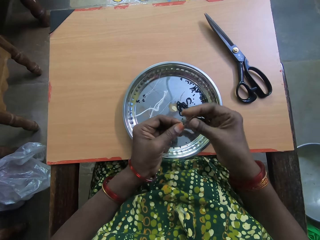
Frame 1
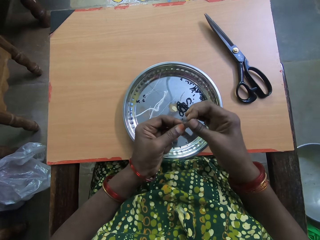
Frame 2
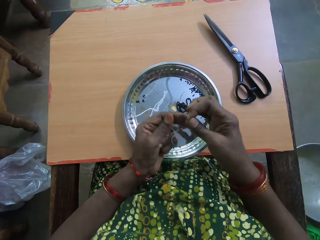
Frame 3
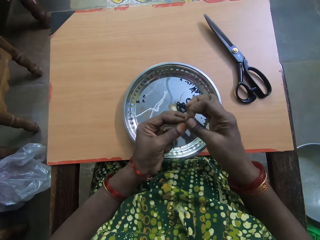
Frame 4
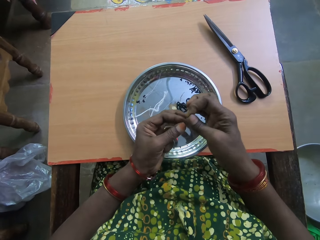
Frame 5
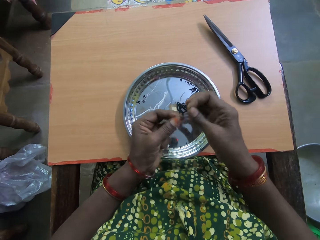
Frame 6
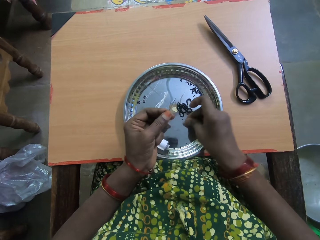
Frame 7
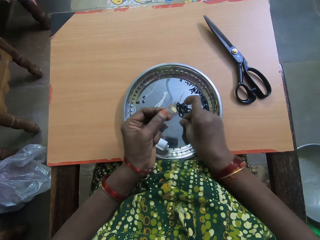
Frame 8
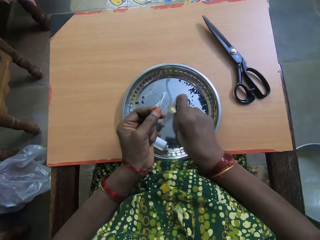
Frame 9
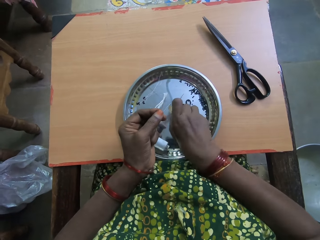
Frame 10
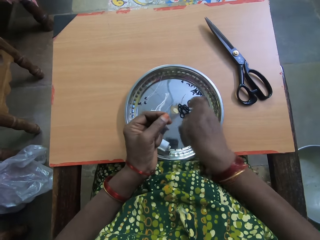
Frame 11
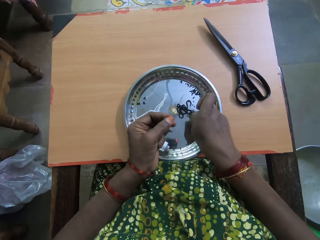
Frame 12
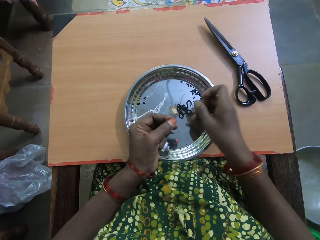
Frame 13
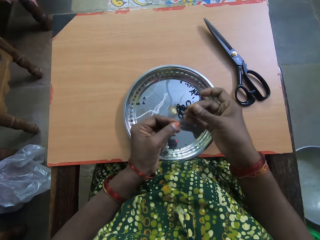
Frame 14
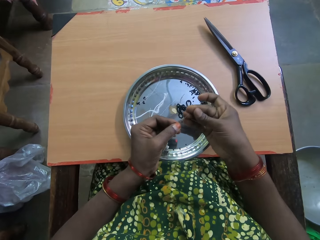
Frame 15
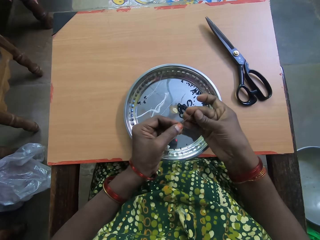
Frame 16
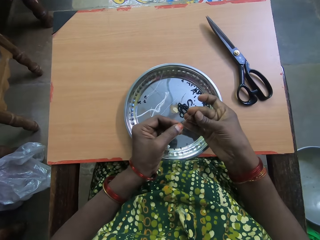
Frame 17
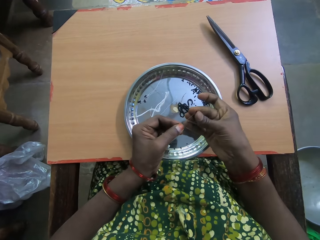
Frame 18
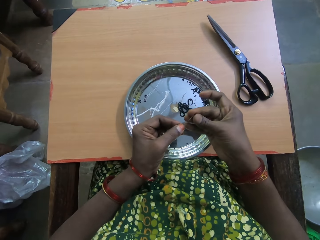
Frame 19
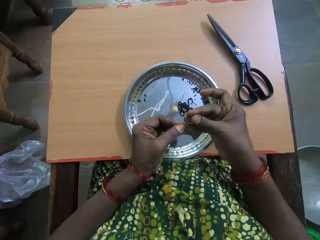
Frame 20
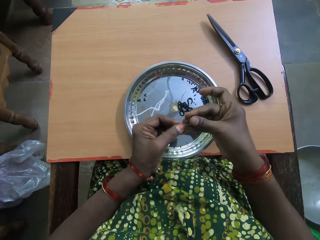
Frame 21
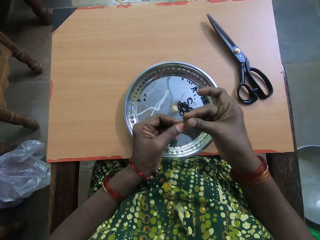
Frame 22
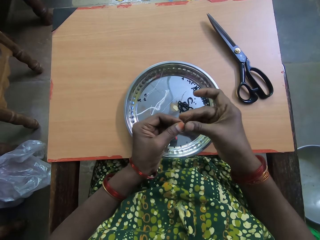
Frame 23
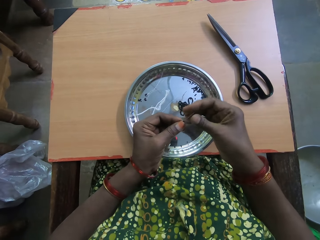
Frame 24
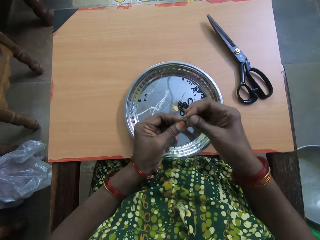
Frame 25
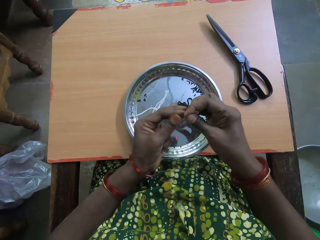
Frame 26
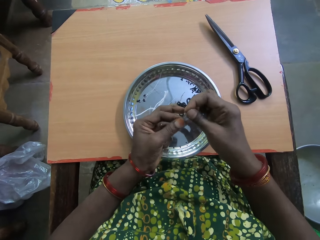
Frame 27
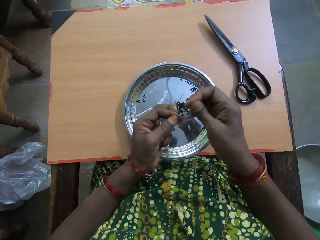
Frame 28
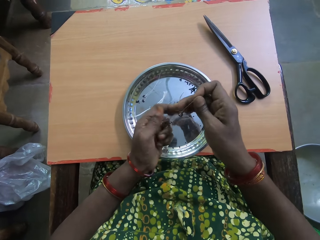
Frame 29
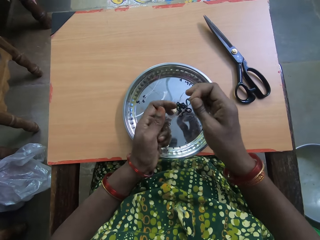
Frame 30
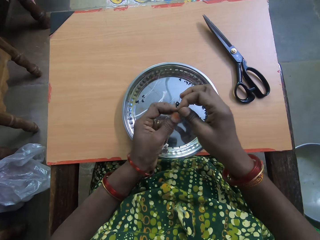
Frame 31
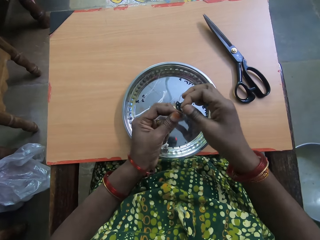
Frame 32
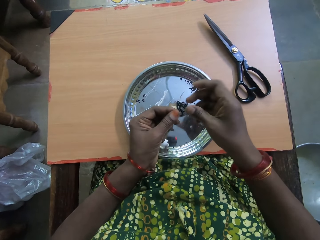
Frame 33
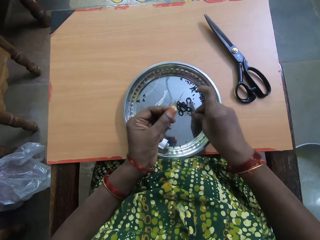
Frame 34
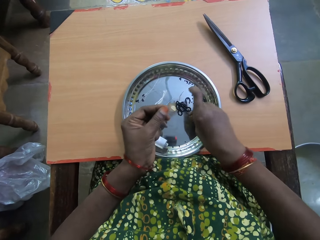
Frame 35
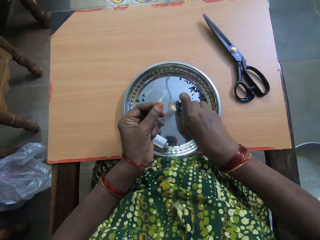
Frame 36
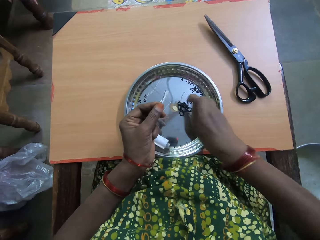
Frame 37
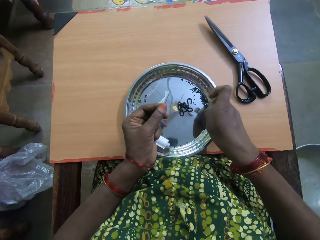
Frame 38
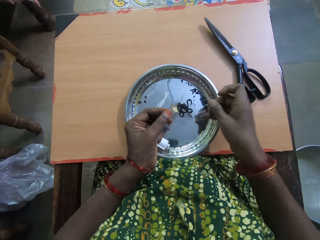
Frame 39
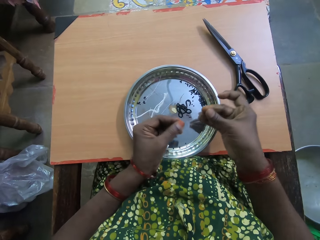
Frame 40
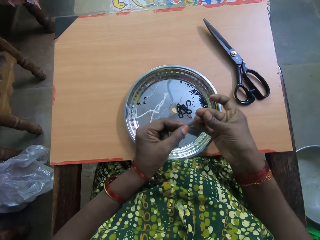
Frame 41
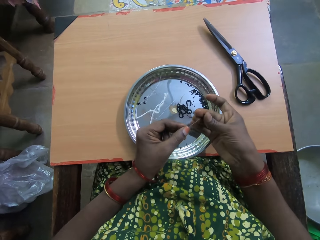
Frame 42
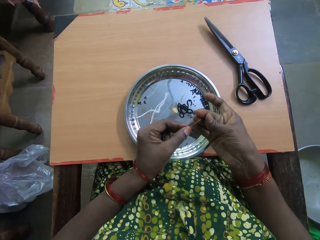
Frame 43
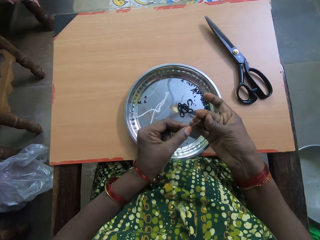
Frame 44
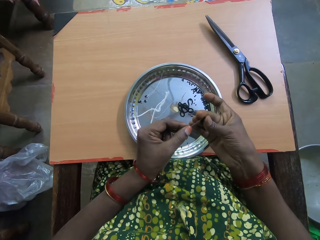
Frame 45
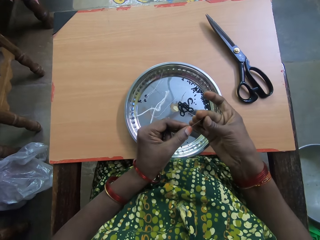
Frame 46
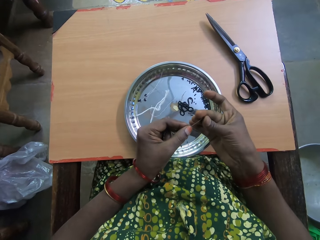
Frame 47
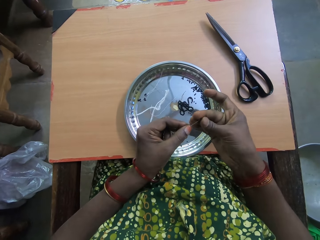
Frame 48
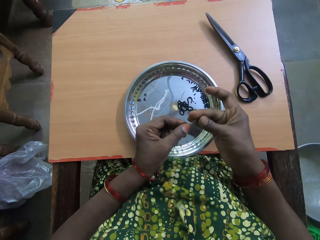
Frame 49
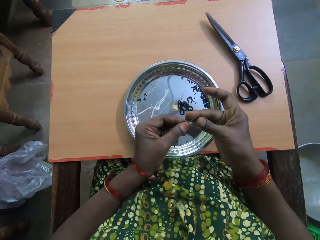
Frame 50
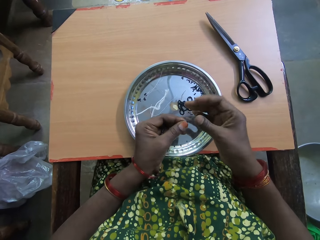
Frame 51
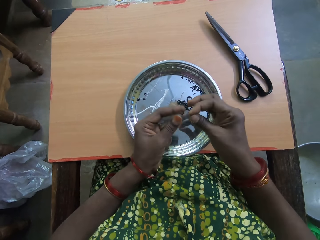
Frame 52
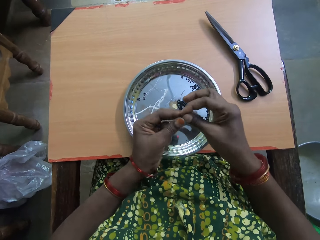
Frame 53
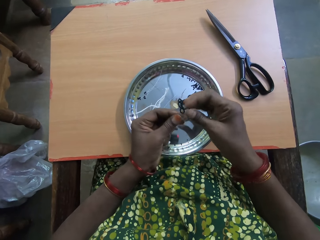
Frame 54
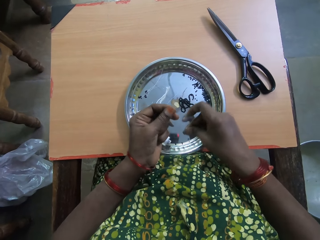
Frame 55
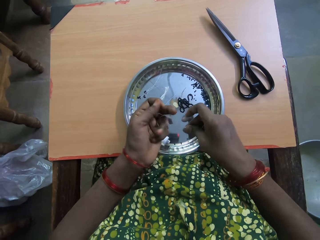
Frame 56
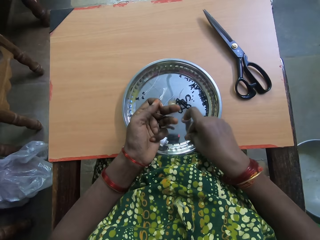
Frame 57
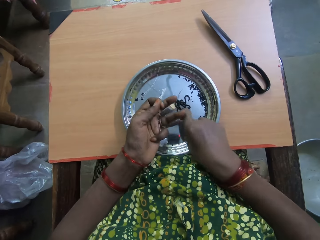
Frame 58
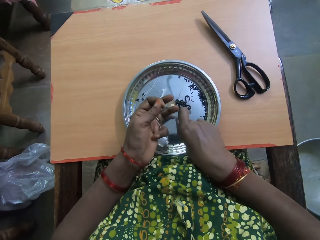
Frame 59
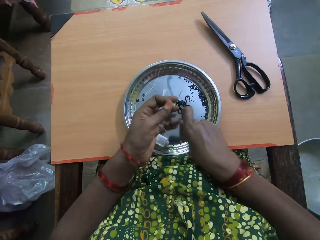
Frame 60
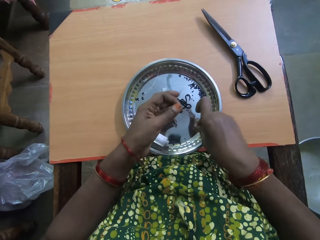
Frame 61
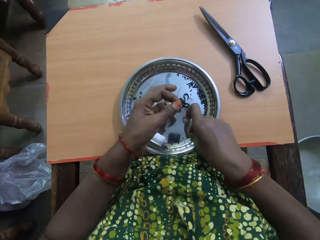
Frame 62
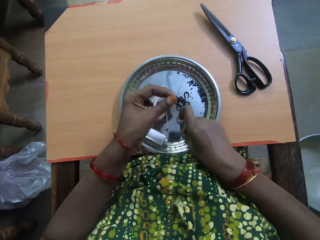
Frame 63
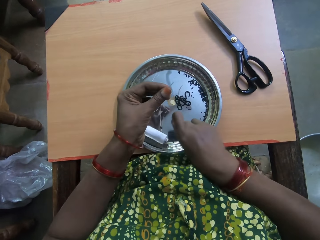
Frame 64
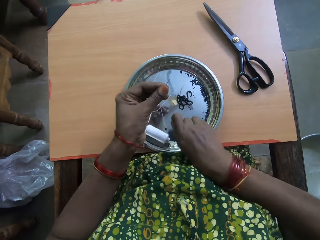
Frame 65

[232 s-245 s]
The camera wearer picks up another bead from the tray on the table with her right hand. She inserts the bead into the thread with her right hand. She drags down the bead in the thread with her left hand. She picks up another bead from the tray on the table with her right hand. She inserts the bead into the thread with her right hand.

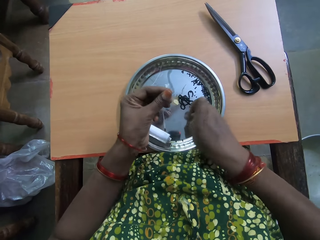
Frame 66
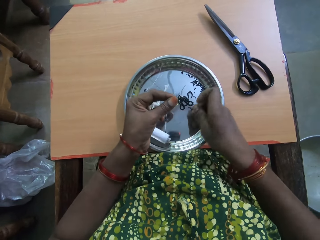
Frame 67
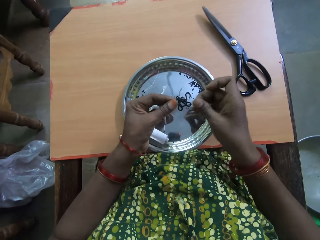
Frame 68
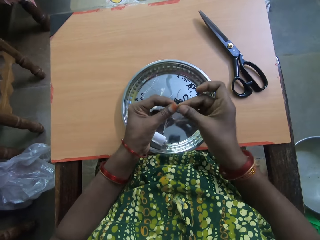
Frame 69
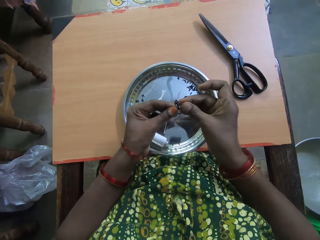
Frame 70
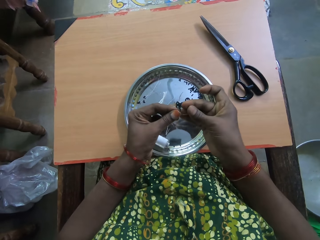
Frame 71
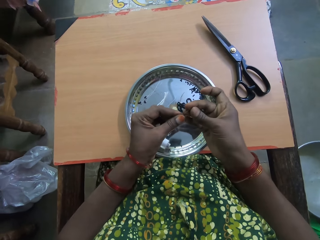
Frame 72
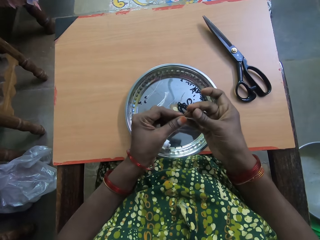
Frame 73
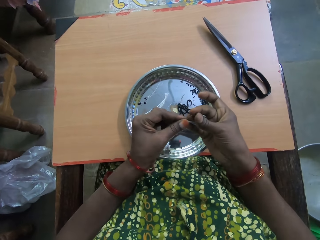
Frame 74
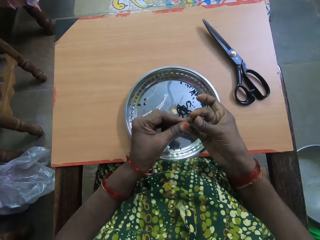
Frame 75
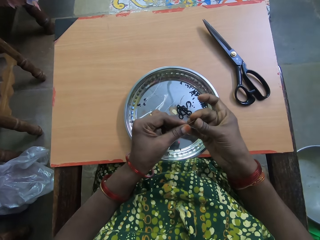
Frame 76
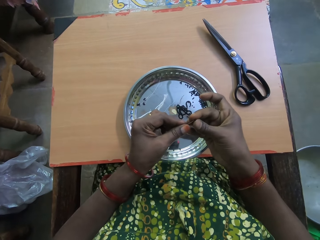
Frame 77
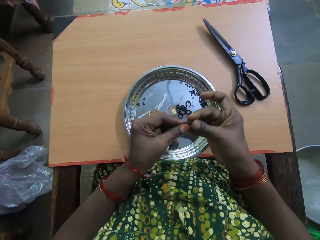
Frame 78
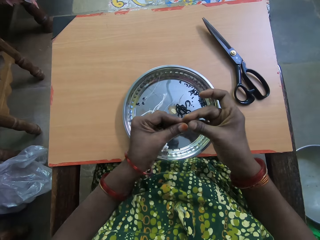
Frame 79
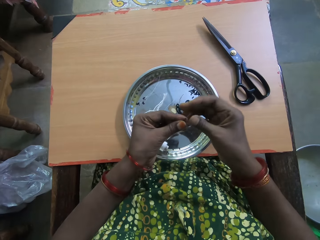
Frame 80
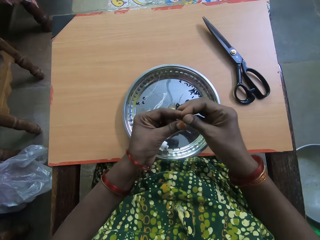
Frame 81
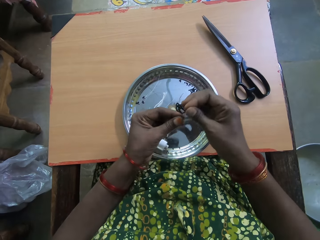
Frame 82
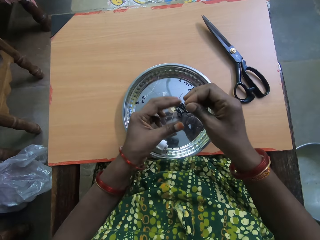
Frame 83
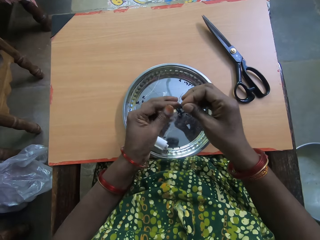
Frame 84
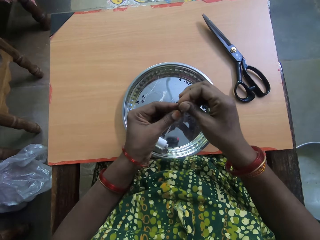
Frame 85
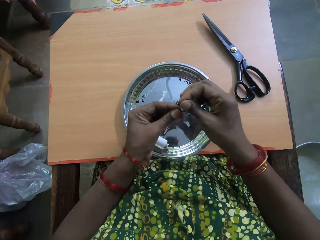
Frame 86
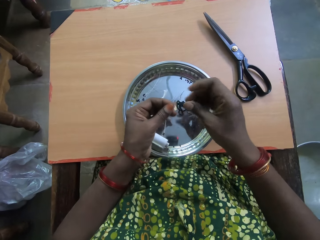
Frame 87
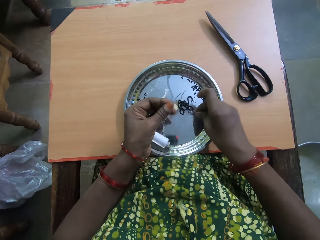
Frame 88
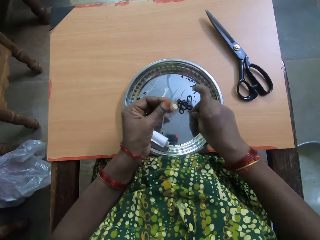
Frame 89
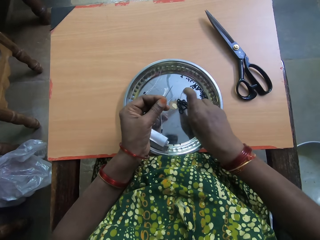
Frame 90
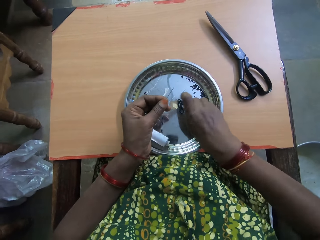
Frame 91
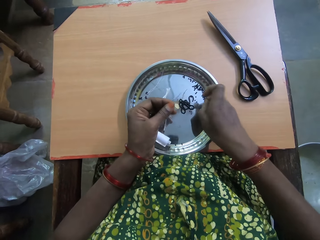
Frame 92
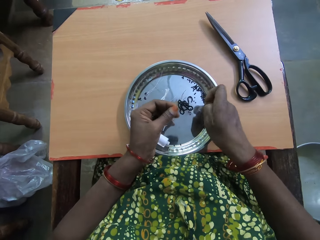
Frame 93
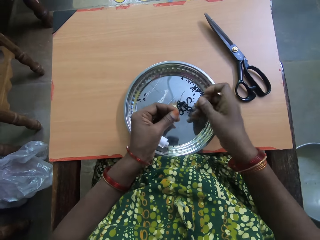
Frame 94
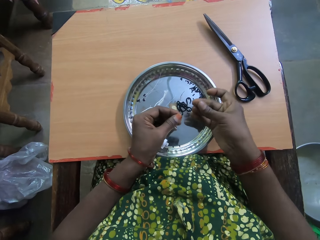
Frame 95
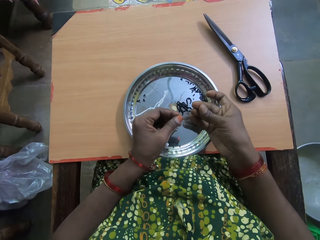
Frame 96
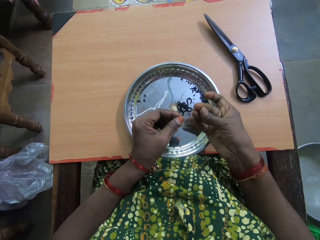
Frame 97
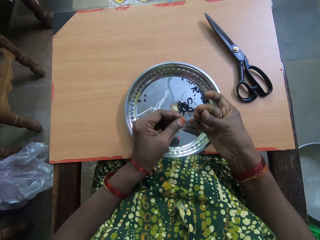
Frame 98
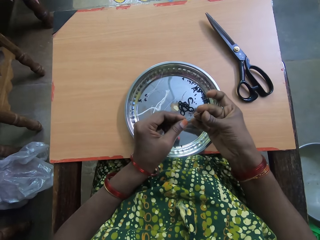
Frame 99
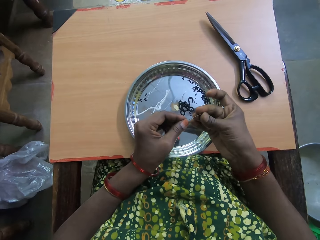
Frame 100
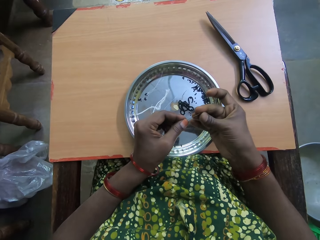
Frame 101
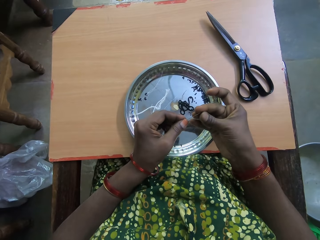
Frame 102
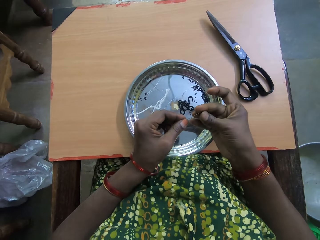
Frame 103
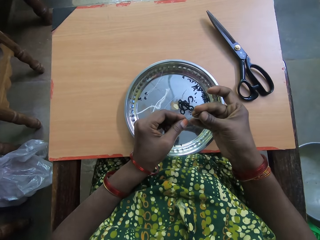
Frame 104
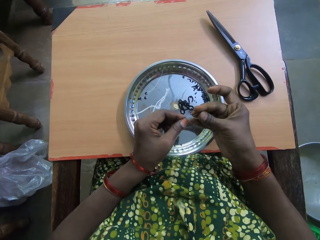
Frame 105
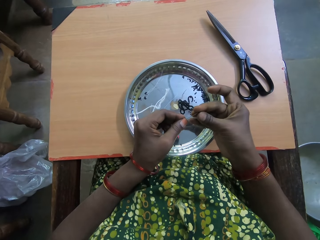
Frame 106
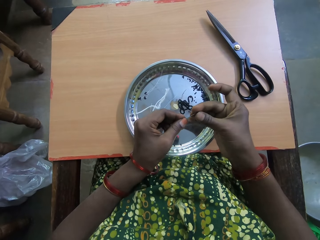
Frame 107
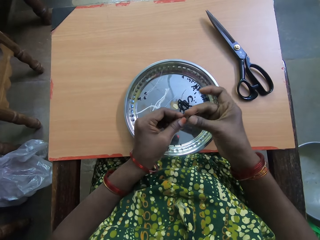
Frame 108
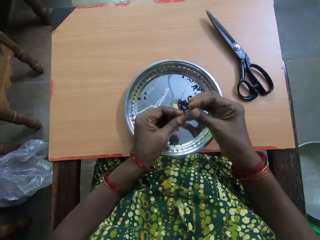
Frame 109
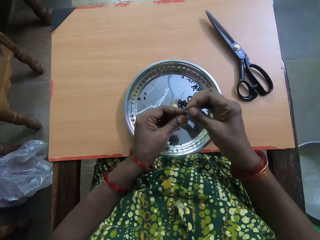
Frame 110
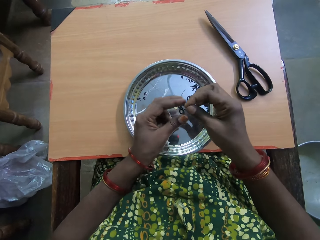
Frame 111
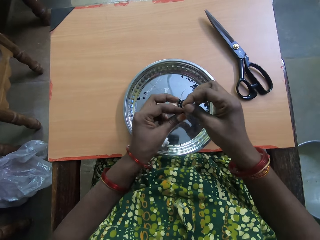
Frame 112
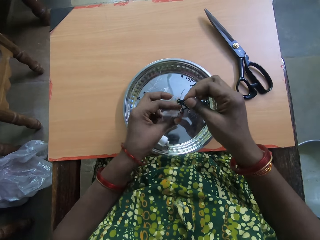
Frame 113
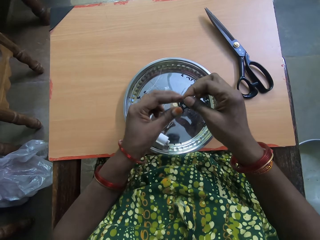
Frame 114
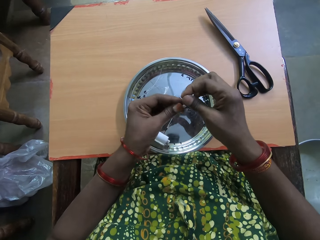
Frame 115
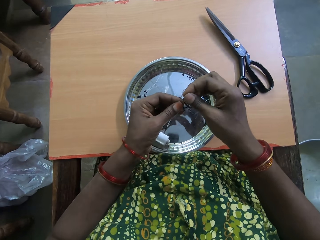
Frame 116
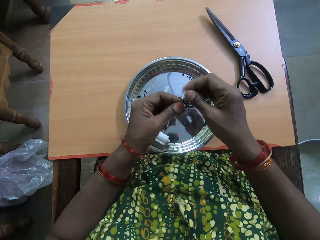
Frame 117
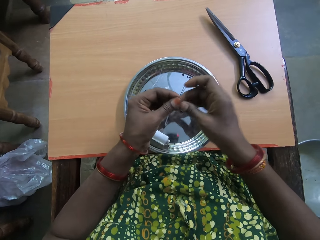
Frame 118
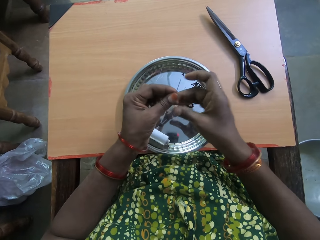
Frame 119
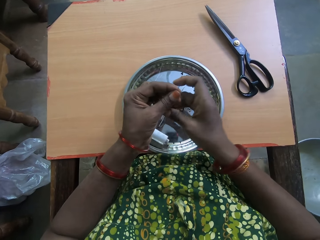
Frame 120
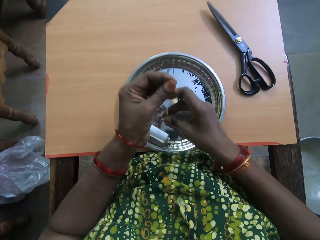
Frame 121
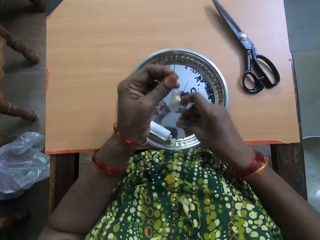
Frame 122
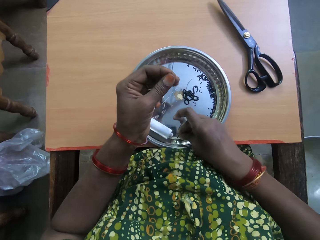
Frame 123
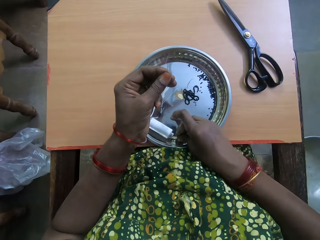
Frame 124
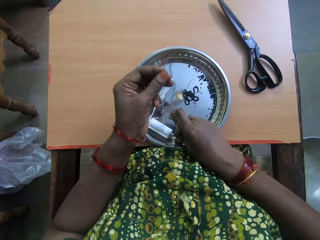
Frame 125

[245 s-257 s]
The camera wearer picks up another bead from the tray on the table with her right hand. She inserts the bead into the thread with her right hand. She picks up another bead from the tray on the table with her right hand. She inserts the bead into the thread with her right hand. She drags down the bead in the thread with her left hand.
